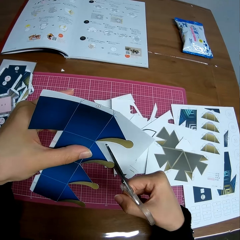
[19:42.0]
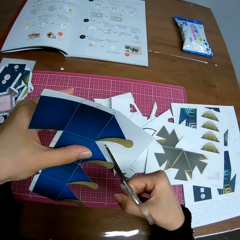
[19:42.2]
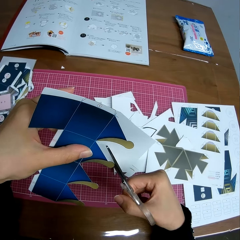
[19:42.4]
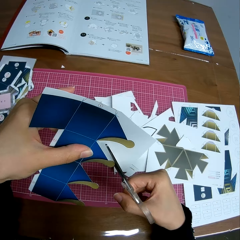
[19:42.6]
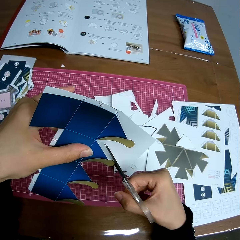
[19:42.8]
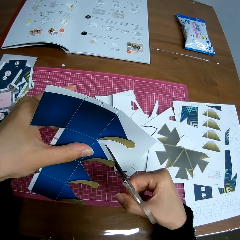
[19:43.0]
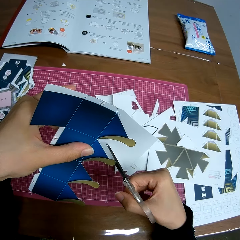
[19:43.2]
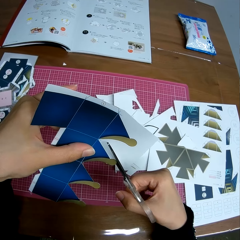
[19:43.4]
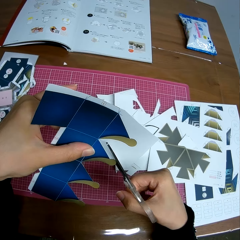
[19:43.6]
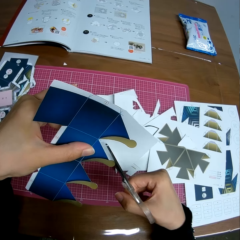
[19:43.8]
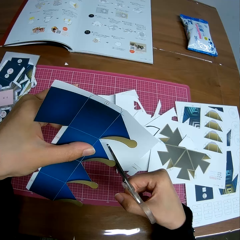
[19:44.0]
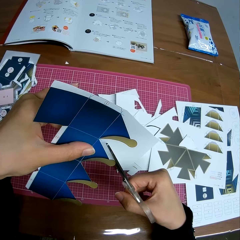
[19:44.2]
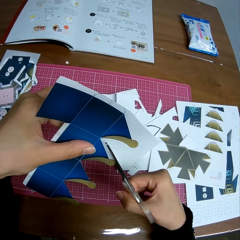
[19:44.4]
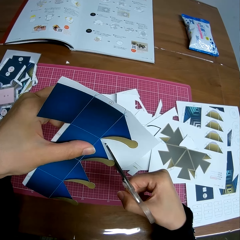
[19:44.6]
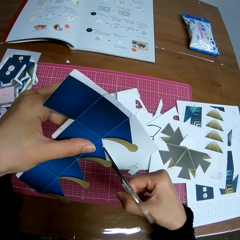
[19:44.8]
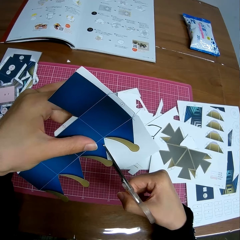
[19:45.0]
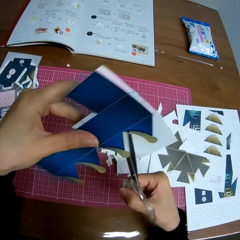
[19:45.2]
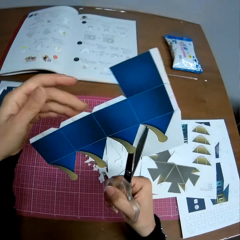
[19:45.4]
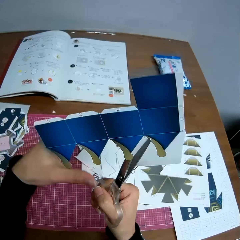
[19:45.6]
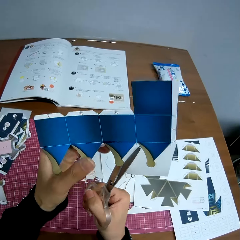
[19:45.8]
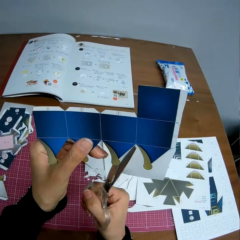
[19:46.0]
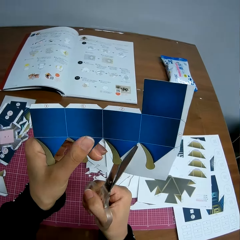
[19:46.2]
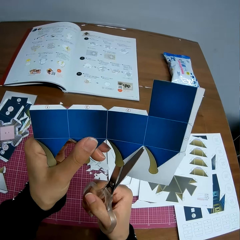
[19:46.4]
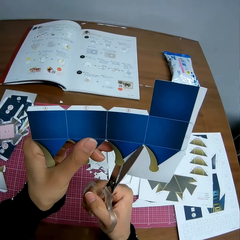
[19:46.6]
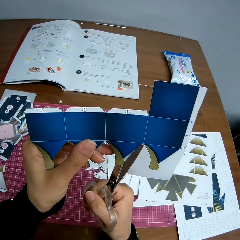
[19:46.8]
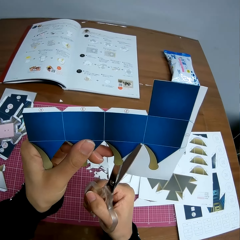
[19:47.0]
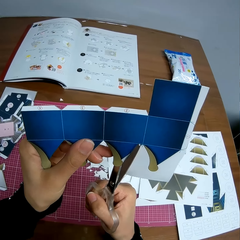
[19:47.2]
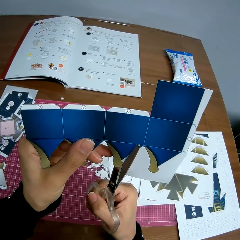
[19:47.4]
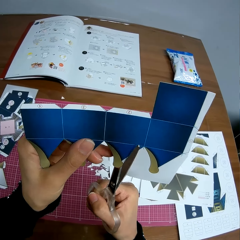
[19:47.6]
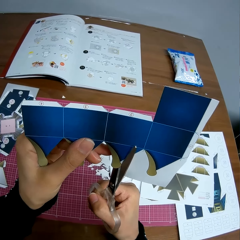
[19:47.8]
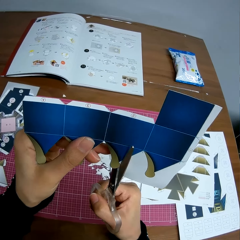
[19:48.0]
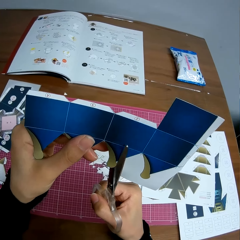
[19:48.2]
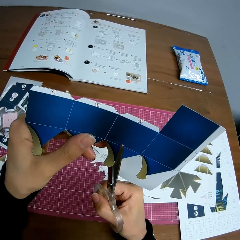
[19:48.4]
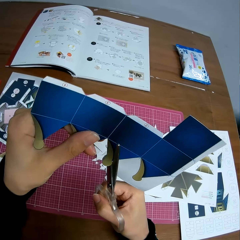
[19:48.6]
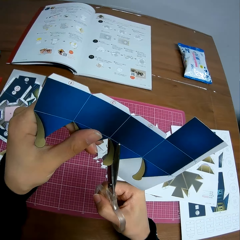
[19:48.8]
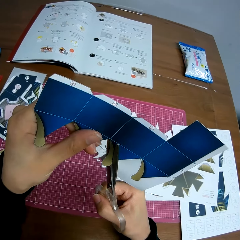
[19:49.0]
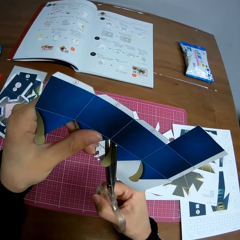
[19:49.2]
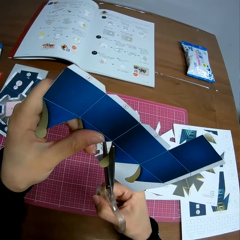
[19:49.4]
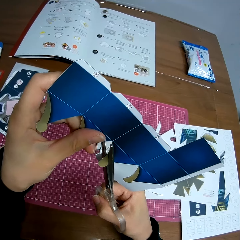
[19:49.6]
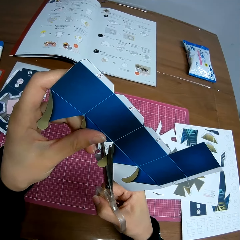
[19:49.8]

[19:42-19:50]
The camera wearer turns the paper.

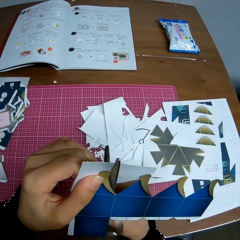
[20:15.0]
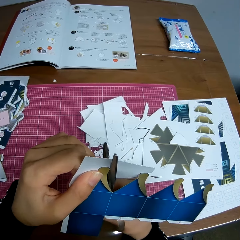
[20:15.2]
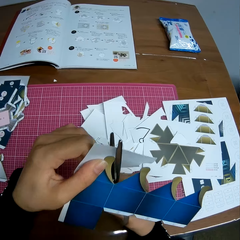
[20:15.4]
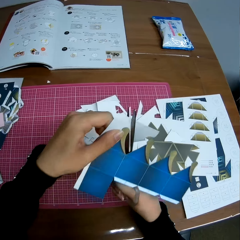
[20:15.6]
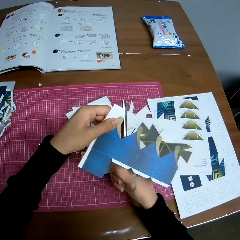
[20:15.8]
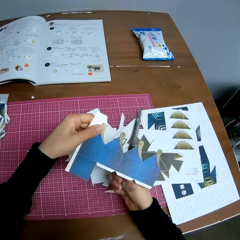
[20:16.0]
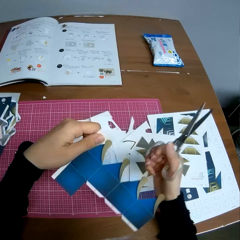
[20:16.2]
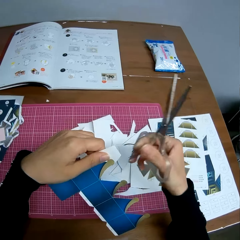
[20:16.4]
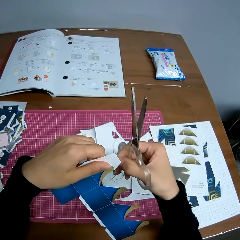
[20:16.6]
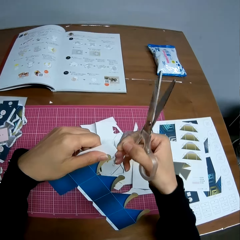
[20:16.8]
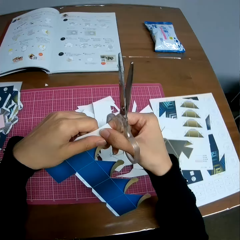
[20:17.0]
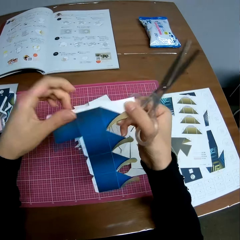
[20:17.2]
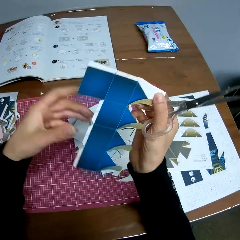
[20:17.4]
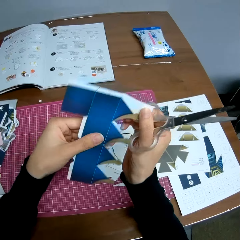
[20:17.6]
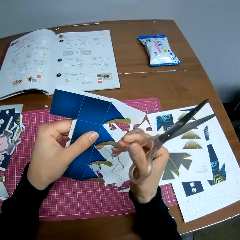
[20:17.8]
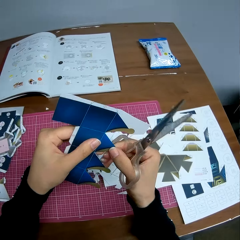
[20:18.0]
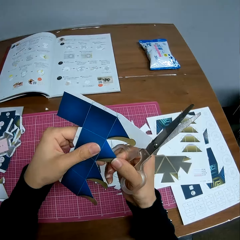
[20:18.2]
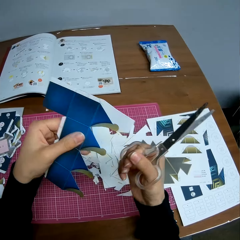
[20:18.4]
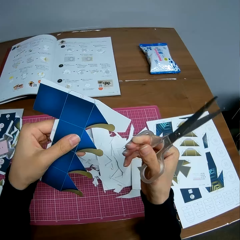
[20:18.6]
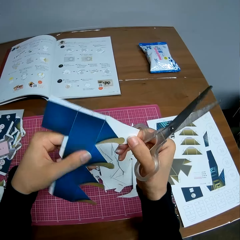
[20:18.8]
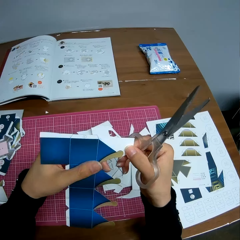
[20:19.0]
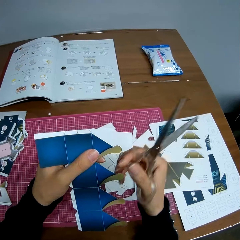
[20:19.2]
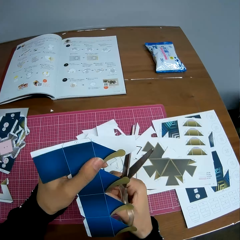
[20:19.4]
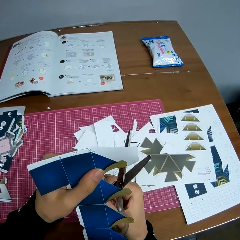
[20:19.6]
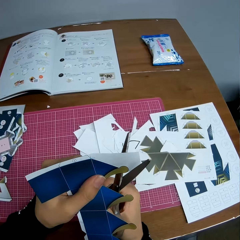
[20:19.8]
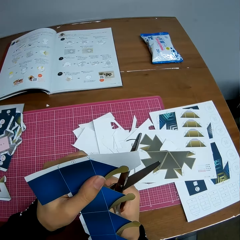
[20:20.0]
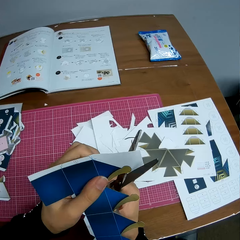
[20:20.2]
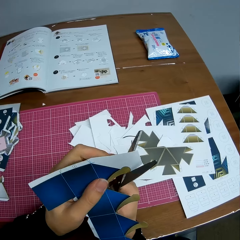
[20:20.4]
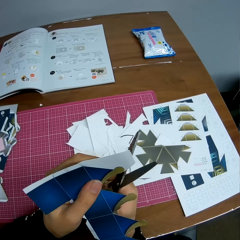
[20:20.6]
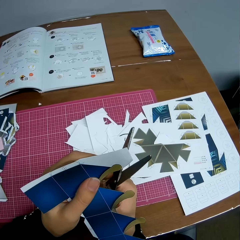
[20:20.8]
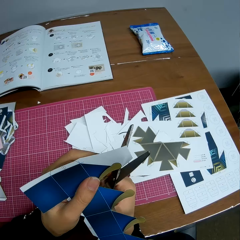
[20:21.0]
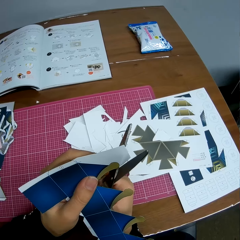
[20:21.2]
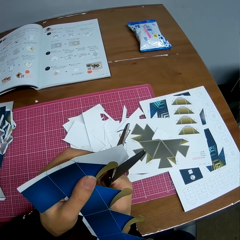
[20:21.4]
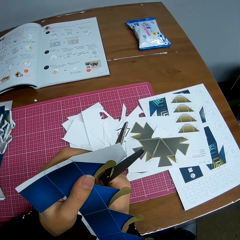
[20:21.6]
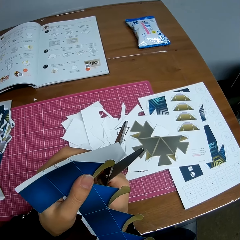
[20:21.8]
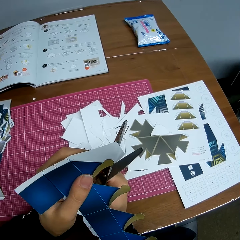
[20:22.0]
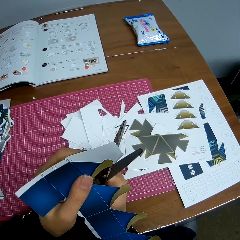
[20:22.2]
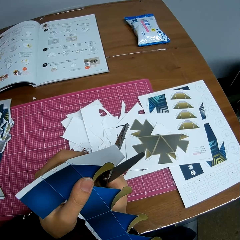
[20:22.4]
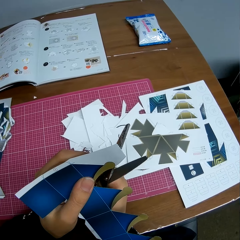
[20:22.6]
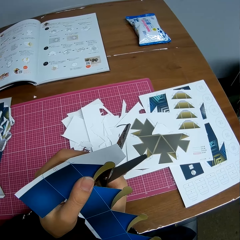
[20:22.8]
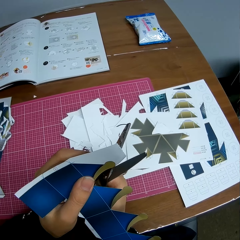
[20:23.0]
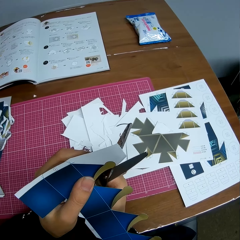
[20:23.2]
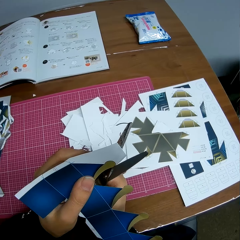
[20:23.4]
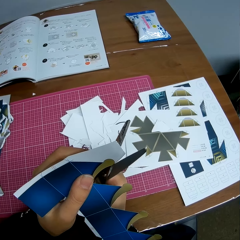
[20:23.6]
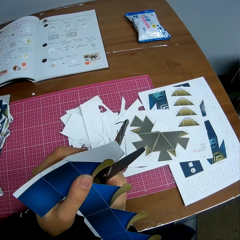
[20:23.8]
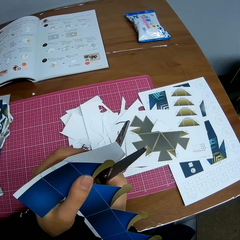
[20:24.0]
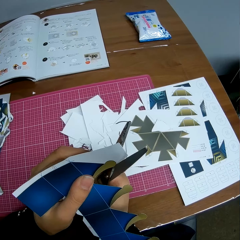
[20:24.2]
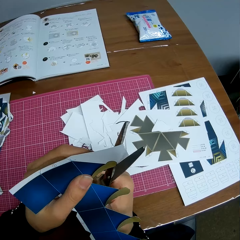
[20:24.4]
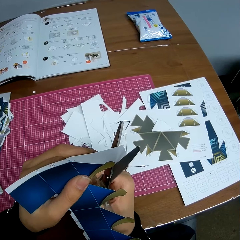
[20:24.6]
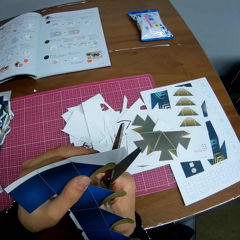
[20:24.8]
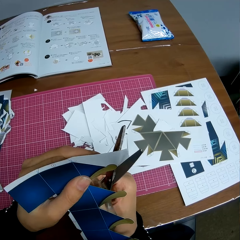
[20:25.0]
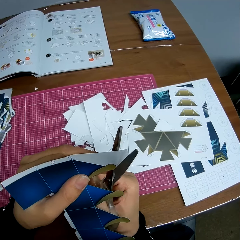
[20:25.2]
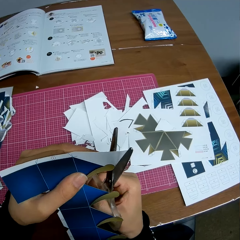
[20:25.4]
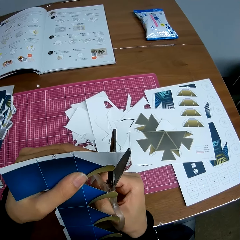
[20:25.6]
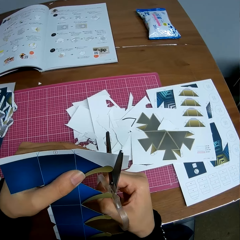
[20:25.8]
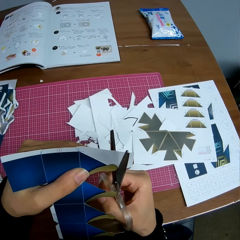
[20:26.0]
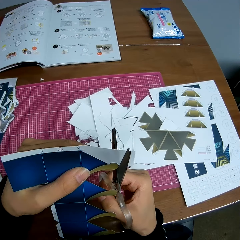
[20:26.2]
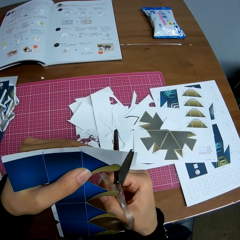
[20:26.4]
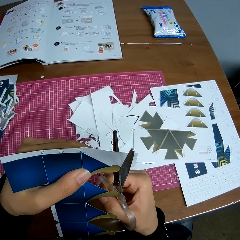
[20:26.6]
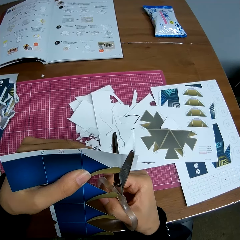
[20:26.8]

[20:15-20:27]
The camera wearer turns the paper. They touch the paper. They touch the paper again. They cut the paper.

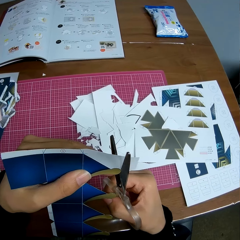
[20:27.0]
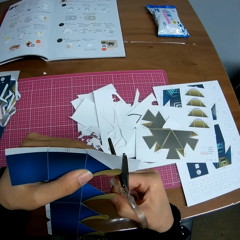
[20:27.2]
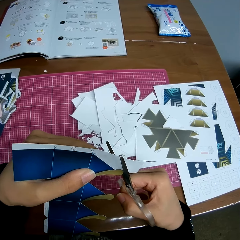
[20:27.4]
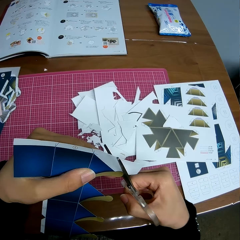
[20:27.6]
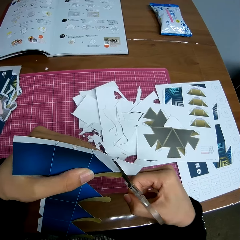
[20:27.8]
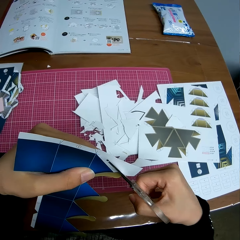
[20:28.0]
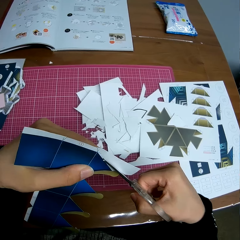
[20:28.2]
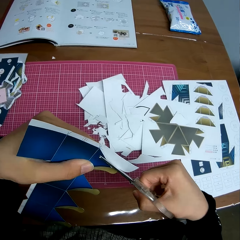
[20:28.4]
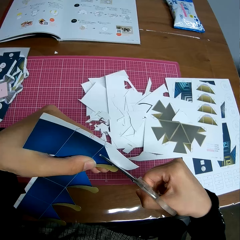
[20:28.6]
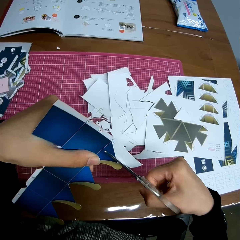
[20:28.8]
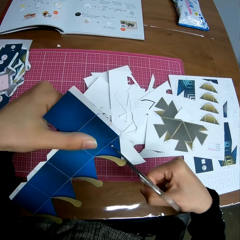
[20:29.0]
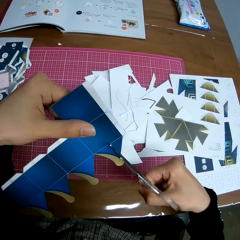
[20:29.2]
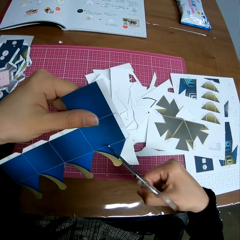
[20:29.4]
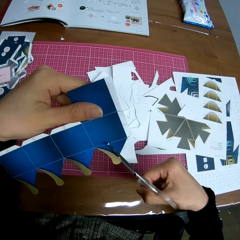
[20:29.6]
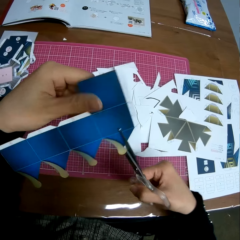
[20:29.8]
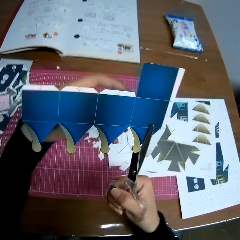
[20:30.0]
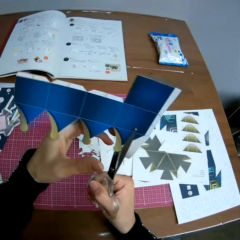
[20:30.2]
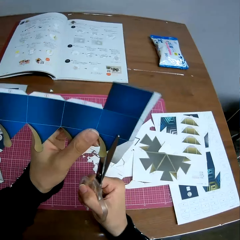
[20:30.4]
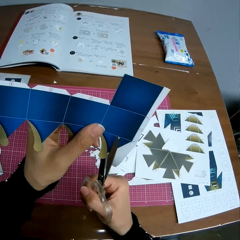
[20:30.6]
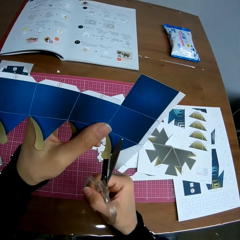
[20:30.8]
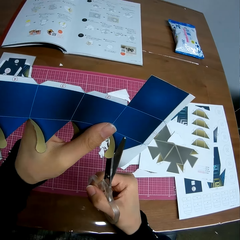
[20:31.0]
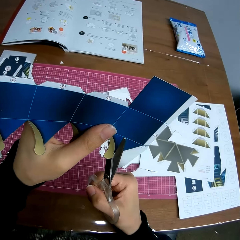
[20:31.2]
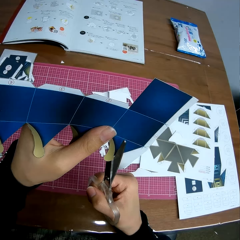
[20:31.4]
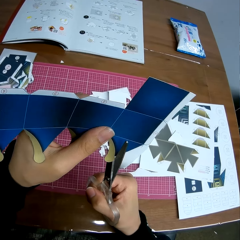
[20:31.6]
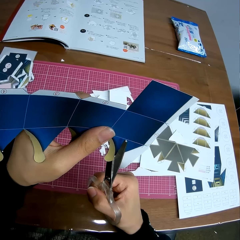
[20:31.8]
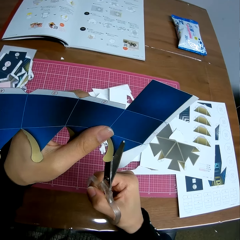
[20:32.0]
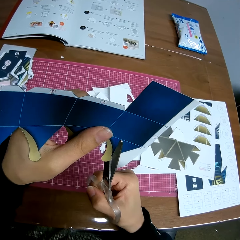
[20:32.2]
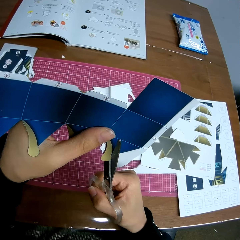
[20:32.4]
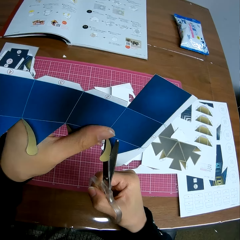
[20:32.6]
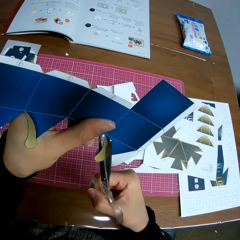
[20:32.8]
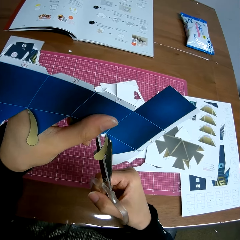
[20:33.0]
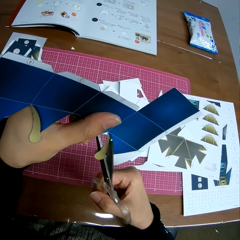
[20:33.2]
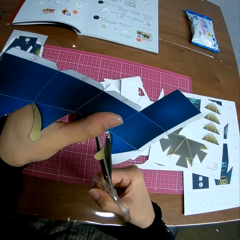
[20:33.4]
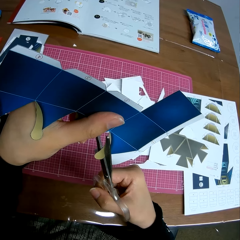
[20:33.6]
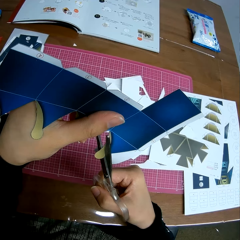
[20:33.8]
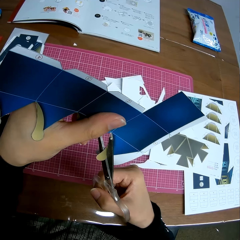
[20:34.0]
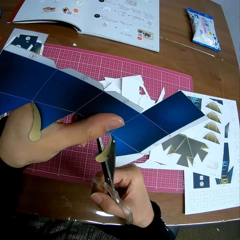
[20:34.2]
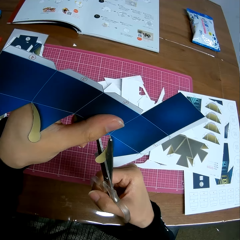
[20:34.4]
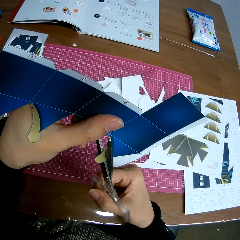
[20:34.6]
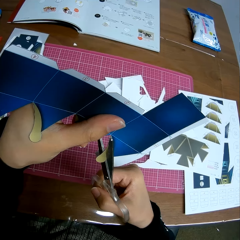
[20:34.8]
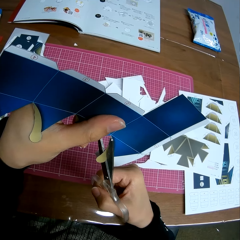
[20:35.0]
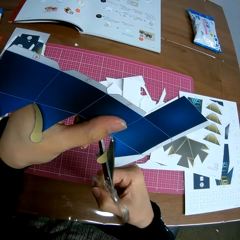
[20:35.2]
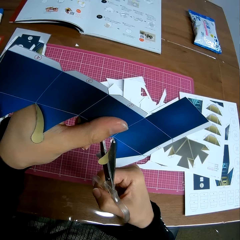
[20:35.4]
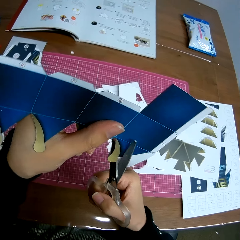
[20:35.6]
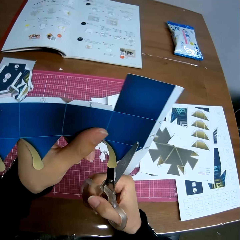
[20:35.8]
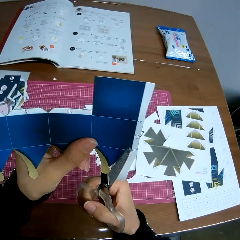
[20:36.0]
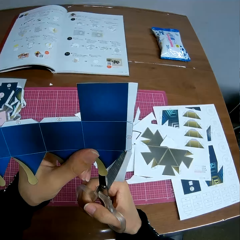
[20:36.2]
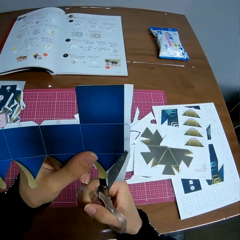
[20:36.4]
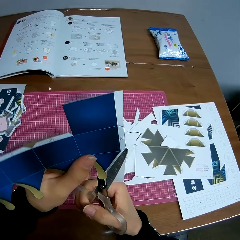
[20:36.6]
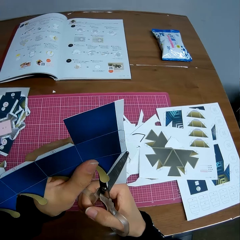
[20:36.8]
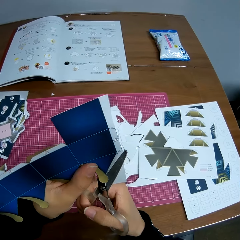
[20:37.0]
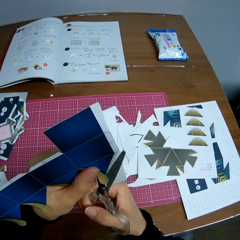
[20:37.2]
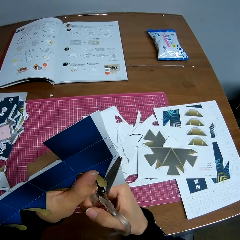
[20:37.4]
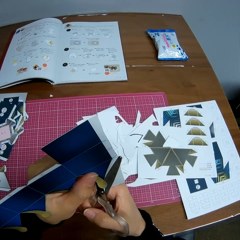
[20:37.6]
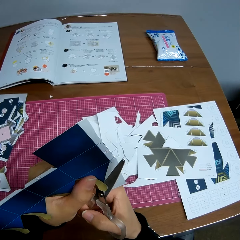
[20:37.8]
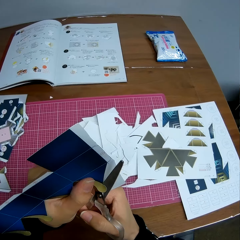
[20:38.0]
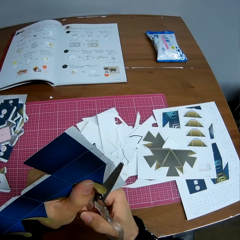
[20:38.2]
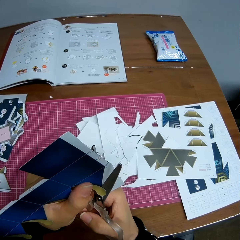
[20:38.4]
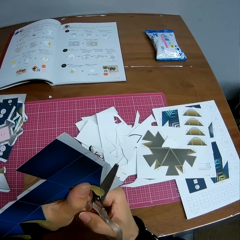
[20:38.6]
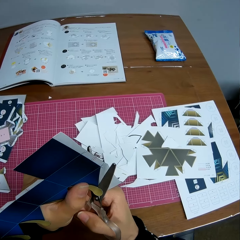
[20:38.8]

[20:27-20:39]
The camera wearer turns the paper.
